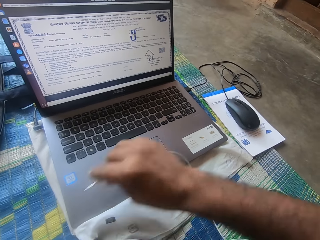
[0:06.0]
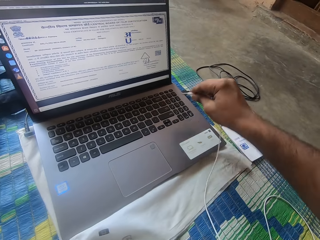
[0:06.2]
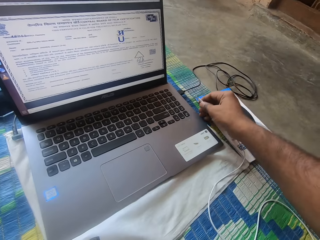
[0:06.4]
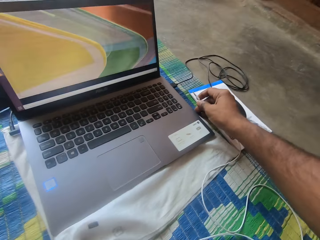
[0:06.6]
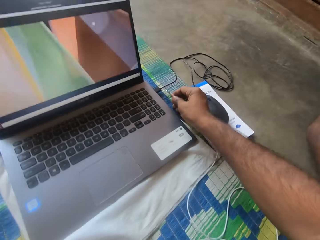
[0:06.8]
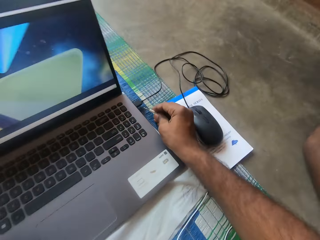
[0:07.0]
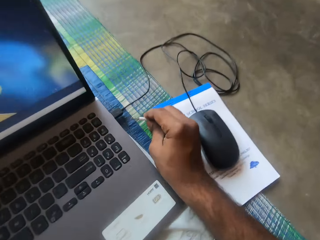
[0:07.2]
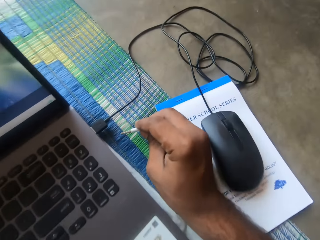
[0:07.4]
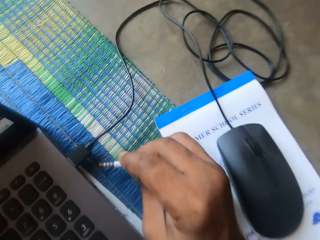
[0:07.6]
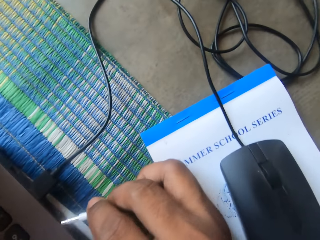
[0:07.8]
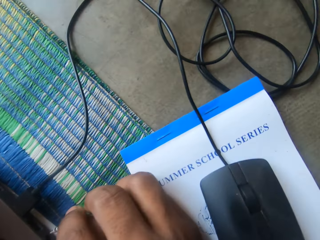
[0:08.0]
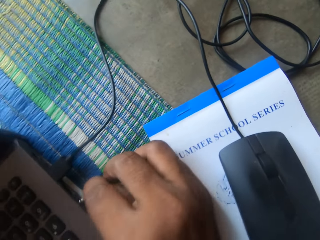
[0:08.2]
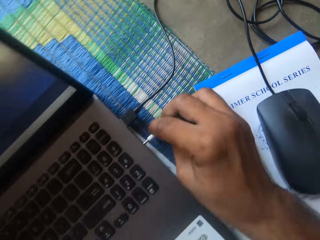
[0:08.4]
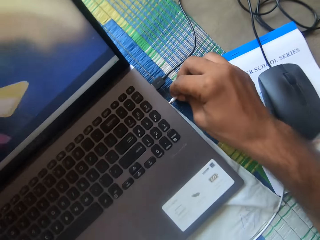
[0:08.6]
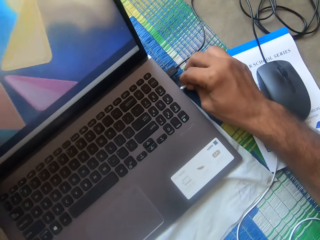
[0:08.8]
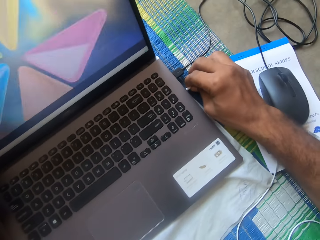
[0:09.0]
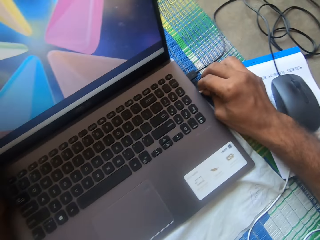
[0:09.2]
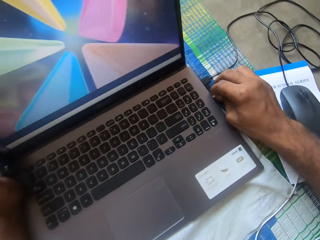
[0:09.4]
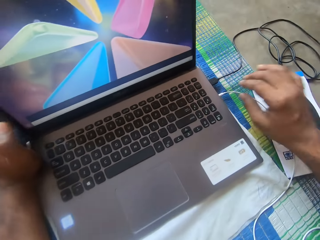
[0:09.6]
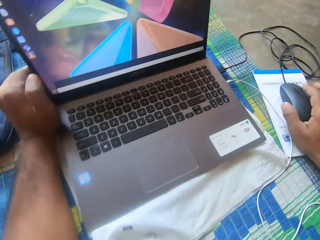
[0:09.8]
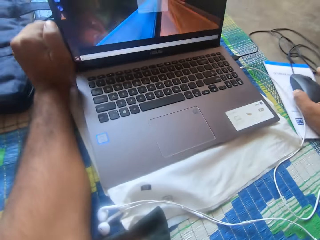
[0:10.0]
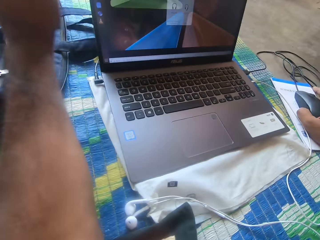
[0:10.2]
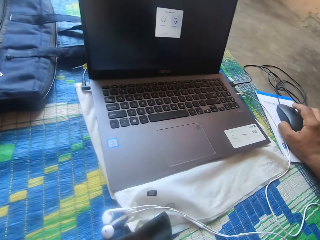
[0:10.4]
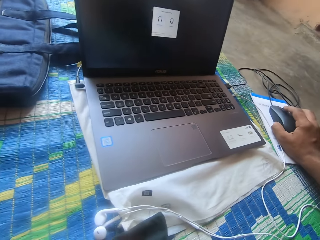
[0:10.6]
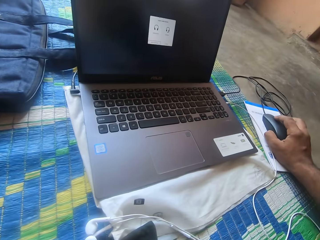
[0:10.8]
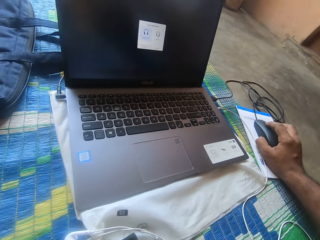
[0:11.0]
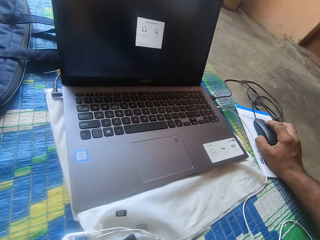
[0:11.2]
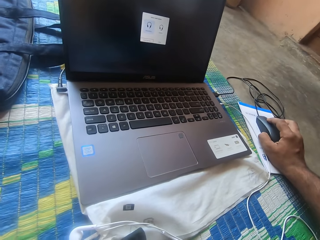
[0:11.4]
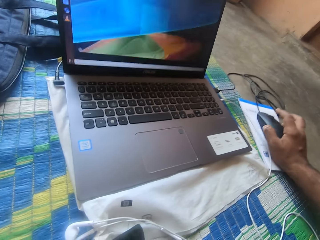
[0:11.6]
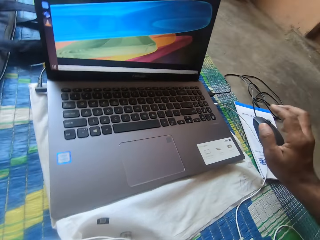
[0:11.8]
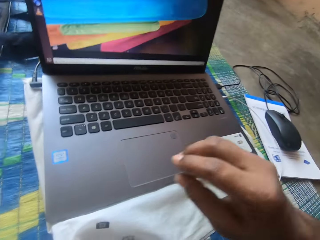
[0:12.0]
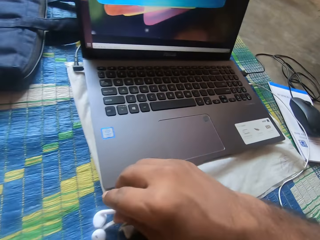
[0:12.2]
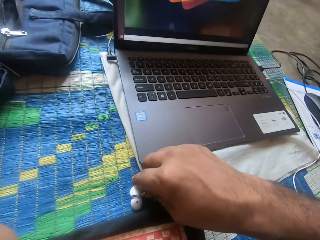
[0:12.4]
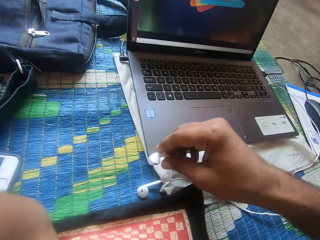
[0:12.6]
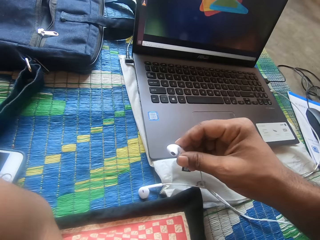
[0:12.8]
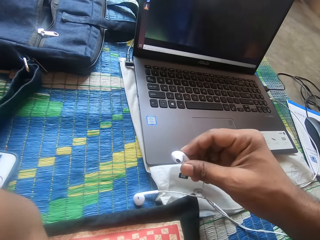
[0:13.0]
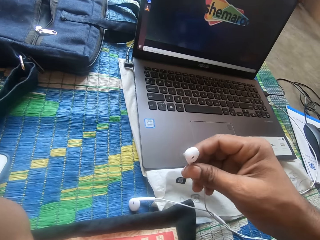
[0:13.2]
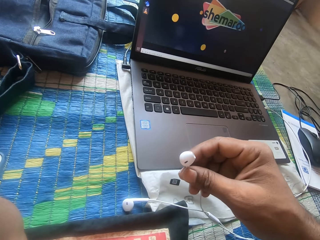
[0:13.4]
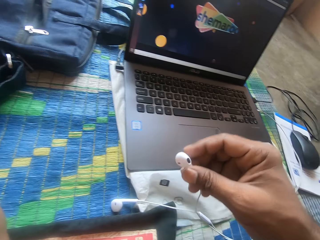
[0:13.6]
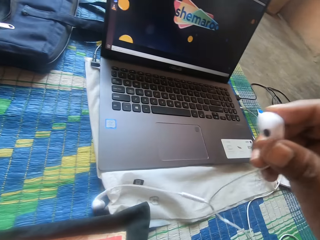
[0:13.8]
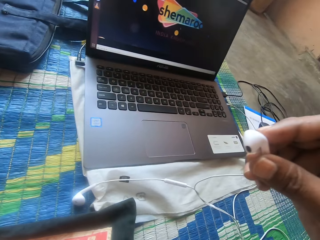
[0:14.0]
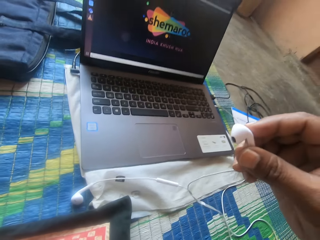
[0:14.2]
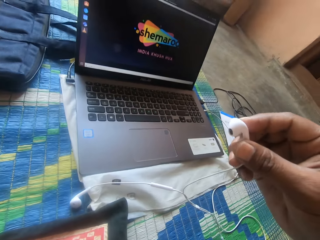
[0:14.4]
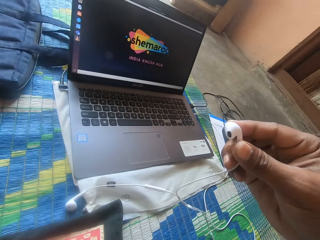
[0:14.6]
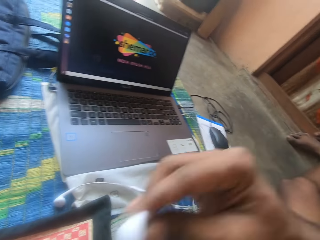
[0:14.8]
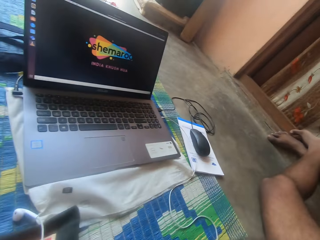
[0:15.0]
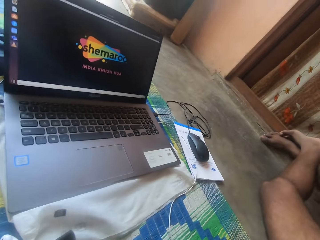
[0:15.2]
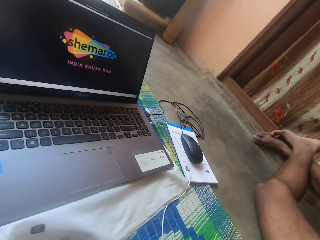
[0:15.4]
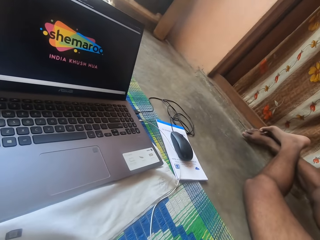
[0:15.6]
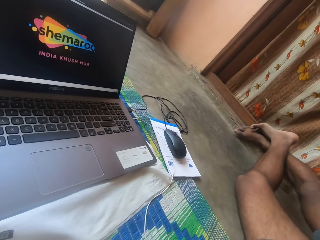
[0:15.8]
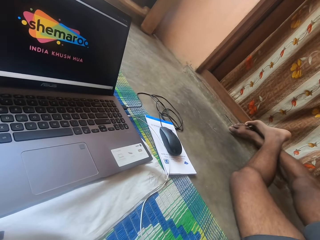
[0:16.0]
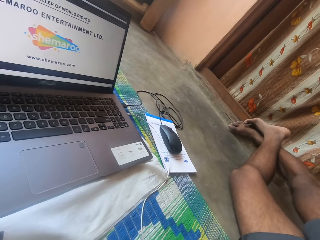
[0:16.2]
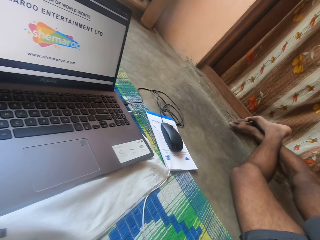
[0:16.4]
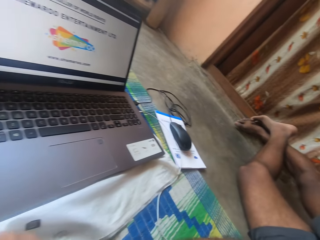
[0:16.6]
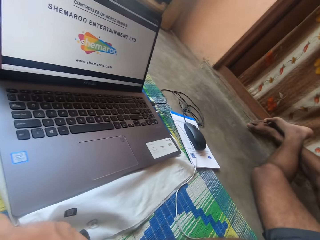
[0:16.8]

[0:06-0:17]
The camera wearer plugs in an earpiece or earphone in the laptop. They handle a mouse. They wear the earpiece. They pick the earphone from the table.

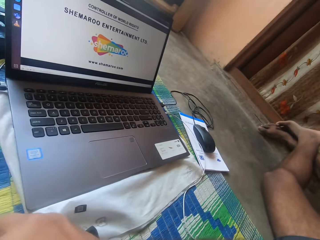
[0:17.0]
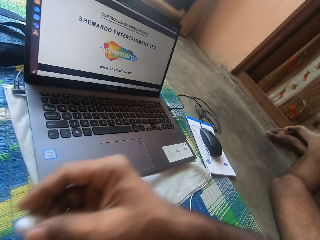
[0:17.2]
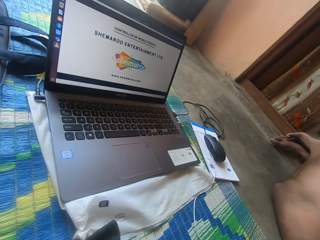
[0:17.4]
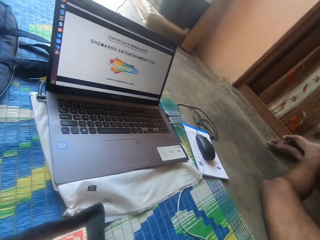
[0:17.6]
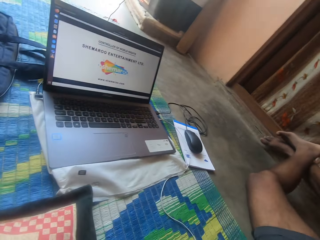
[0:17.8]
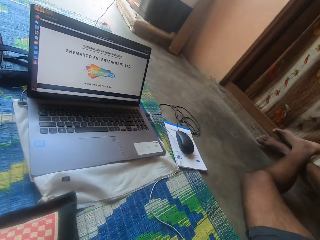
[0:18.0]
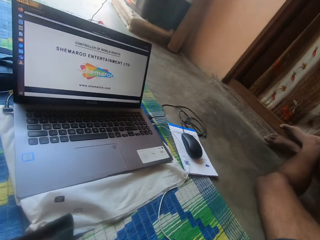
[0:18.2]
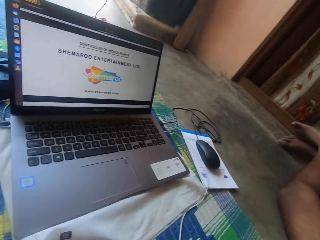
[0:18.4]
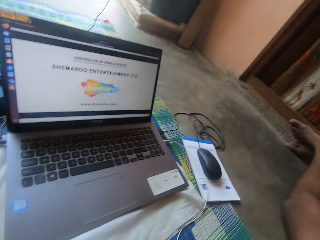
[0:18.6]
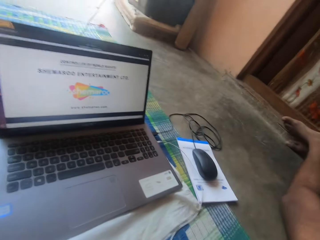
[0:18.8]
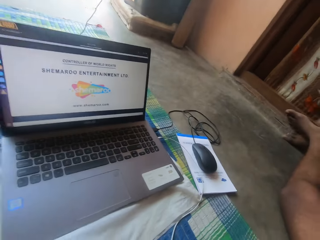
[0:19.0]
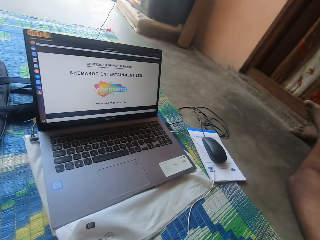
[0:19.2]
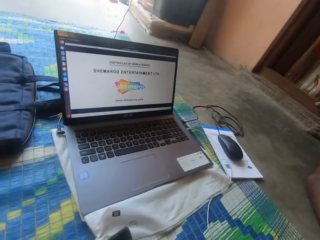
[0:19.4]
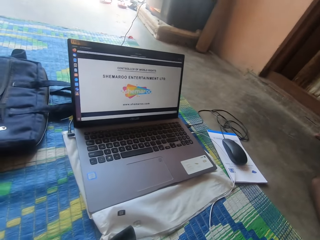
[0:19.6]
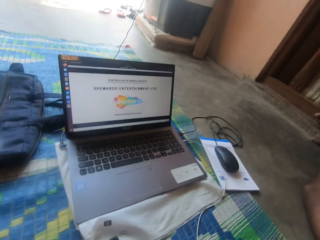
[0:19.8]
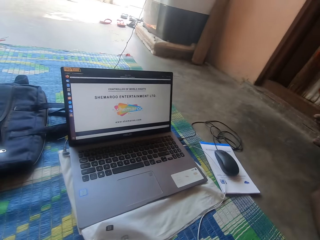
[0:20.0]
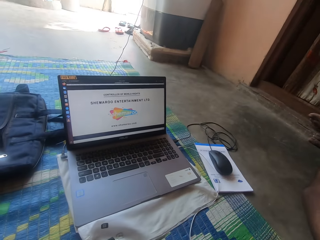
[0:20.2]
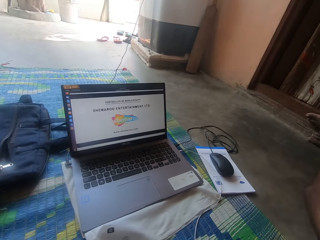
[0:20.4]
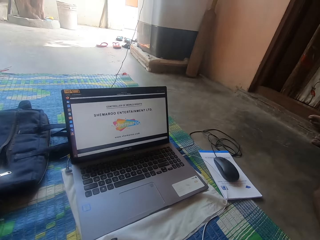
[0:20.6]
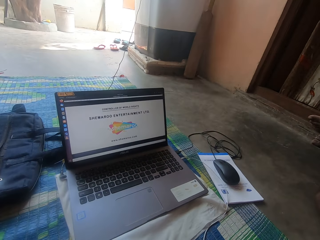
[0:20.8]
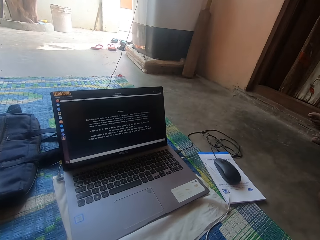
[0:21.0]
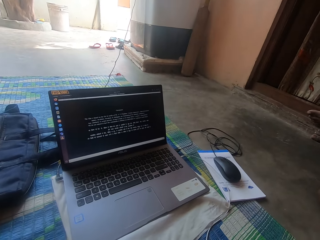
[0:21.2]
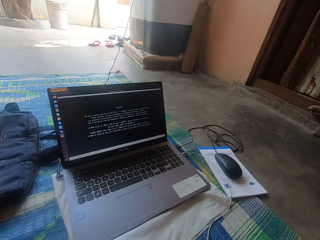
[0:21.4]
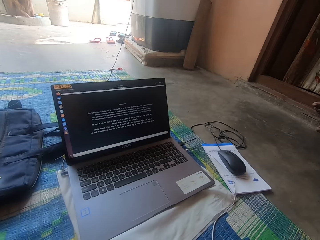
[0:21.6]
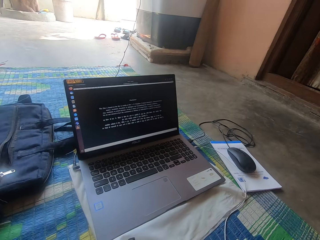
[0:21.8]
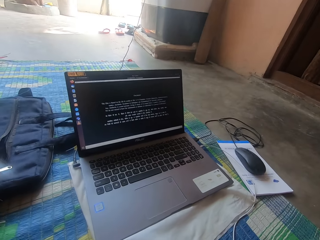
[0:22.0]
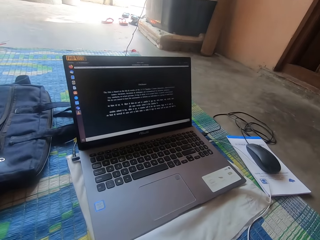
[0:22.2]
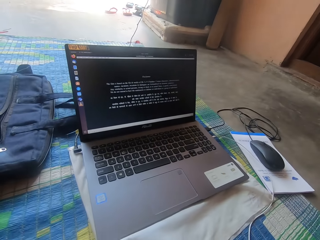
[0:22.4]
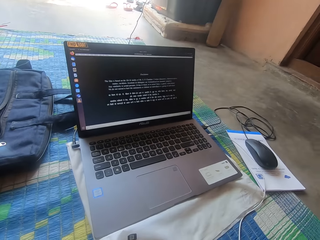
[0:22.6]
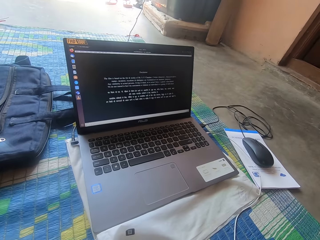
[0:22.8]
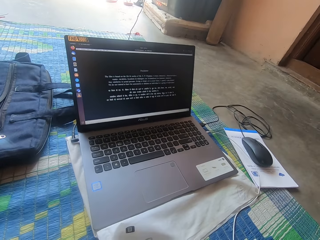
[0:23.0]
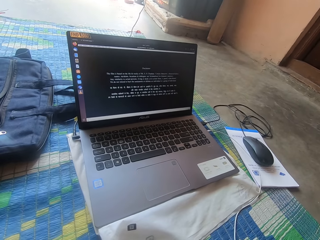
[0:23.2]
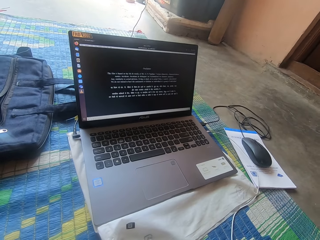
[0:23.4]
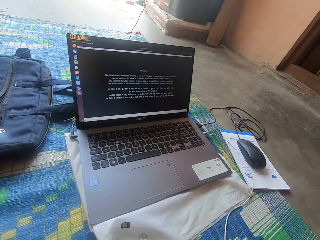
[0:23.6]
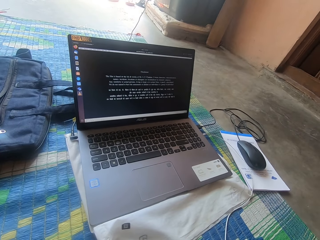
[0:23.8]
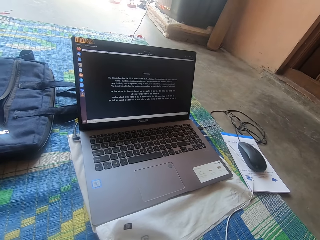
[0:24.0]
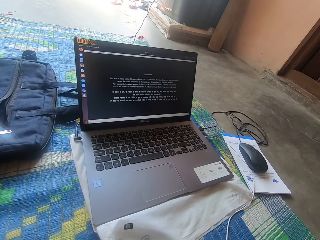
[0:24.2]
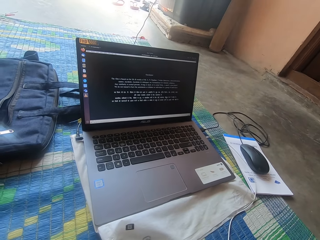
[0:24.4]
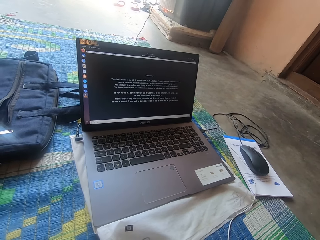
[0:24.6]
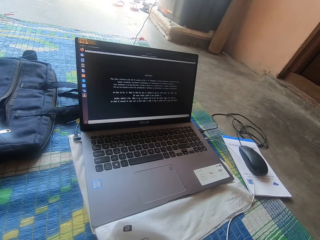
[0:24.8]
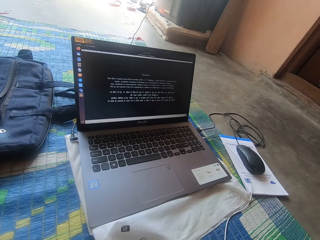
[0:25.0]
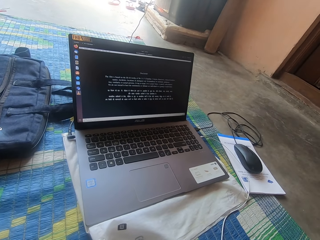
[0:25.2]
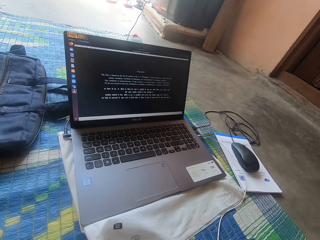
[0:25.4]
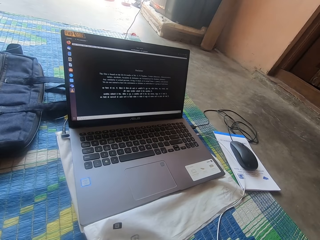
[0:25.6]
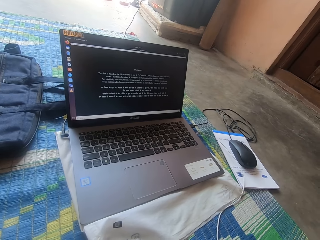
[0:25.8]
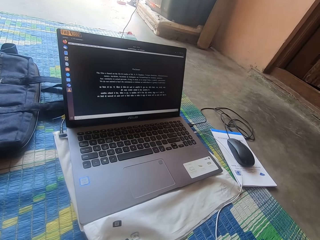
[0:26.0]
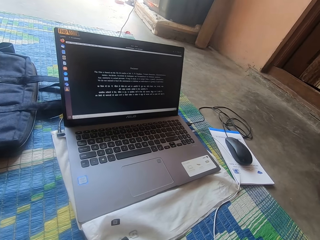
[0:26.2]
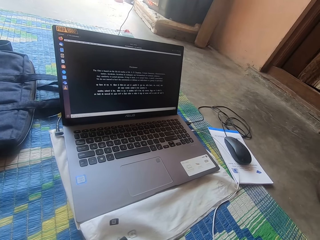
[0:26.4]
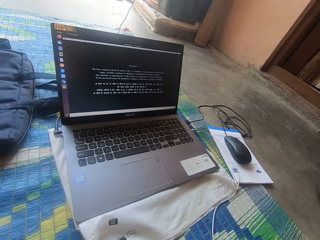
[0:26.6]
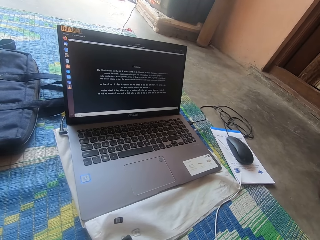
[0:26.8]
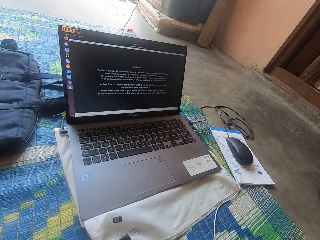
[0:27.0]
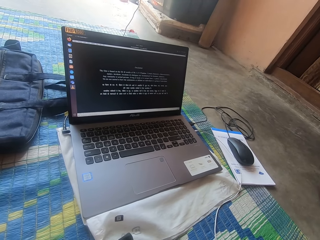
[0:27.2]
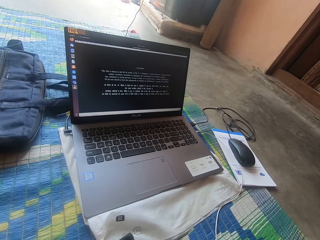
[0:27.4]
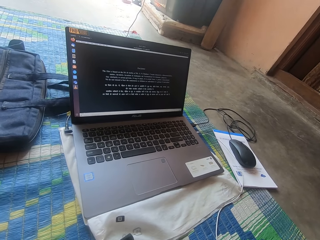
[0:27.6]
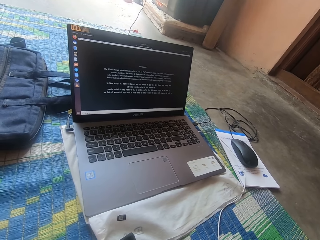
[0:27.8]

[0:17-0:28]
The camera wearer inserts the earphones in the ears. They watch a movie. They stare at the laptop.
